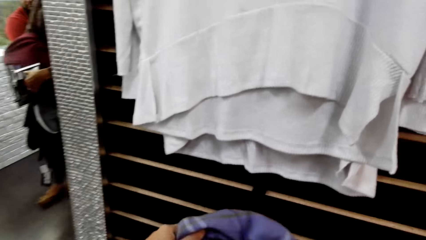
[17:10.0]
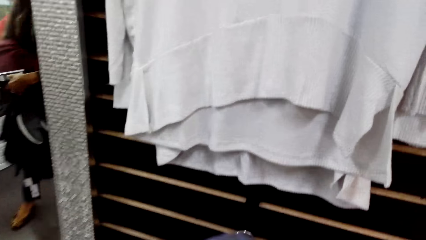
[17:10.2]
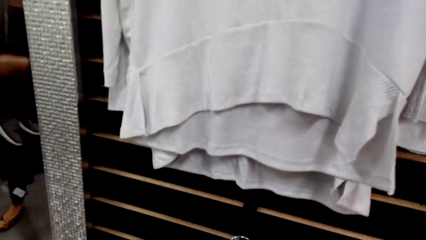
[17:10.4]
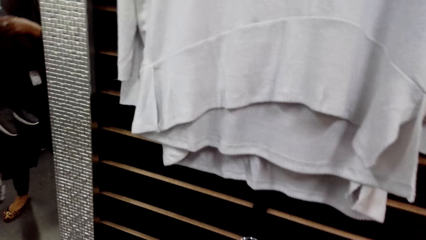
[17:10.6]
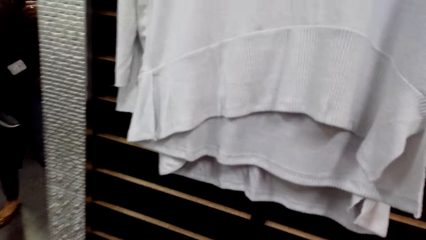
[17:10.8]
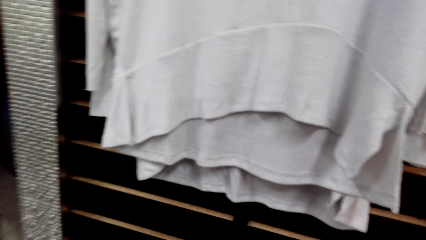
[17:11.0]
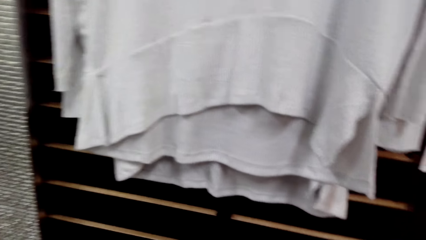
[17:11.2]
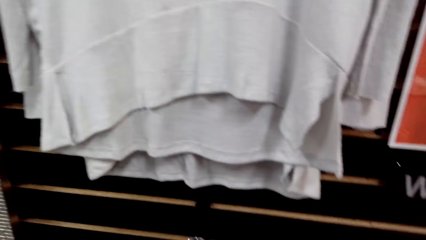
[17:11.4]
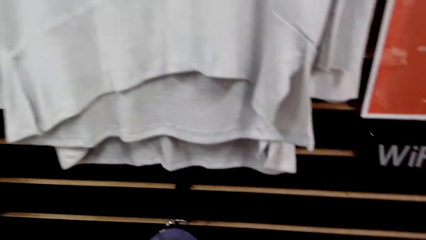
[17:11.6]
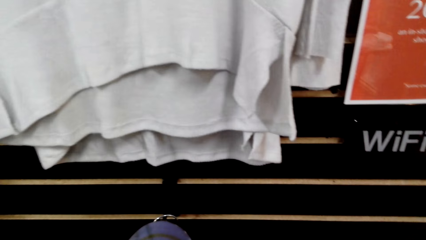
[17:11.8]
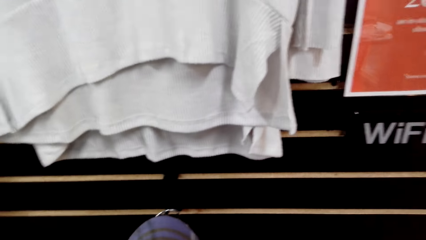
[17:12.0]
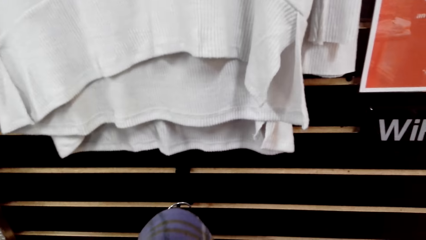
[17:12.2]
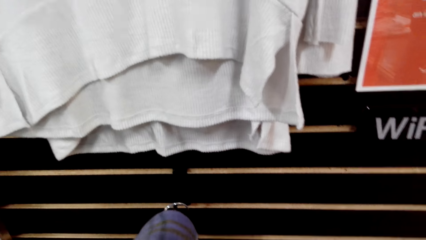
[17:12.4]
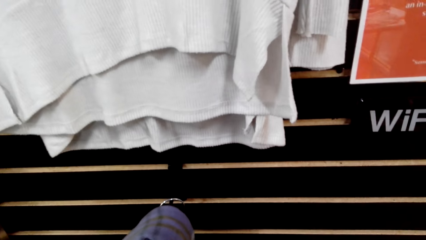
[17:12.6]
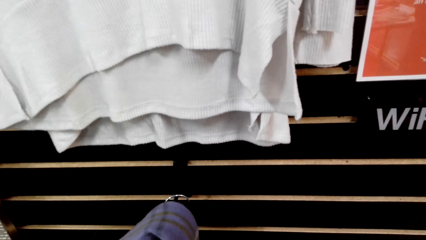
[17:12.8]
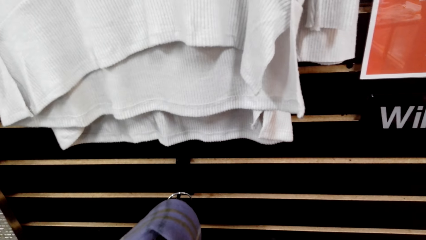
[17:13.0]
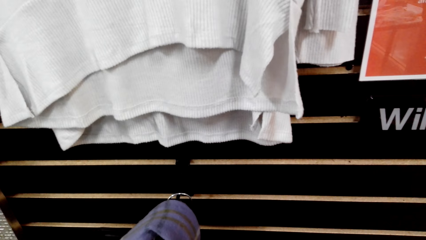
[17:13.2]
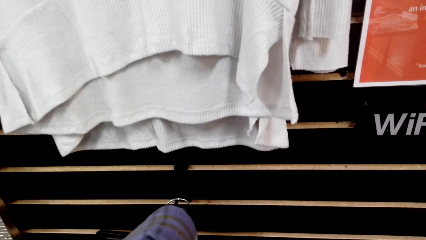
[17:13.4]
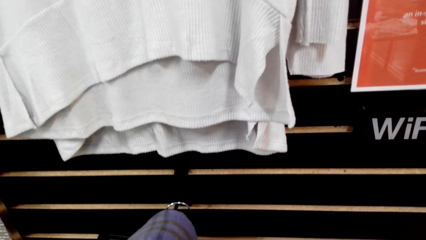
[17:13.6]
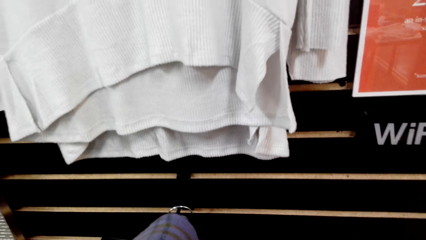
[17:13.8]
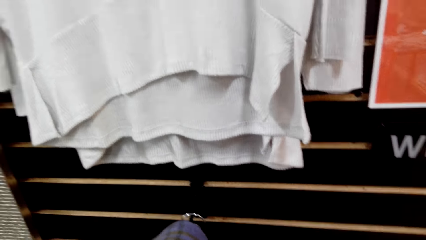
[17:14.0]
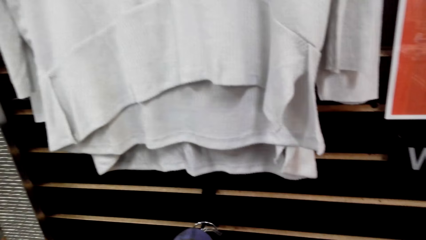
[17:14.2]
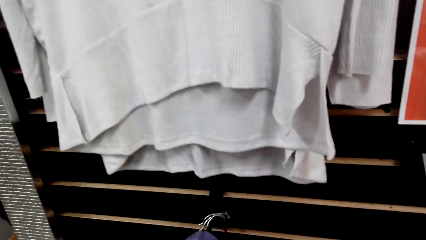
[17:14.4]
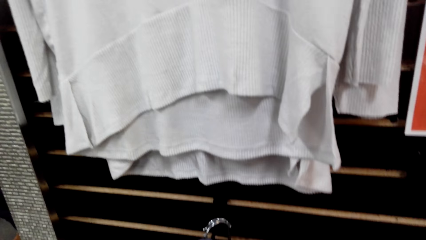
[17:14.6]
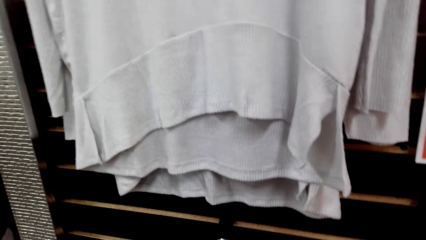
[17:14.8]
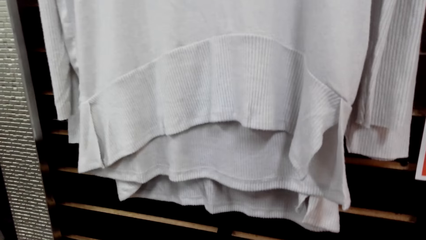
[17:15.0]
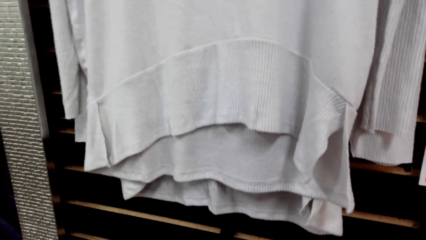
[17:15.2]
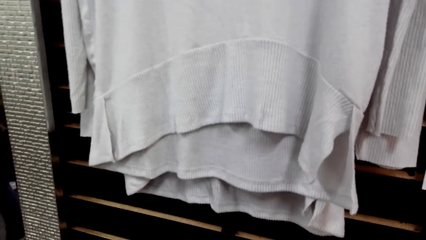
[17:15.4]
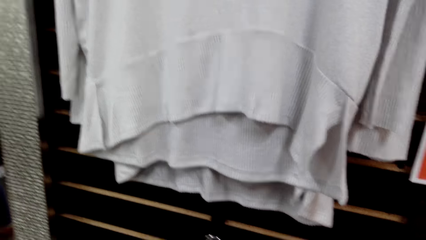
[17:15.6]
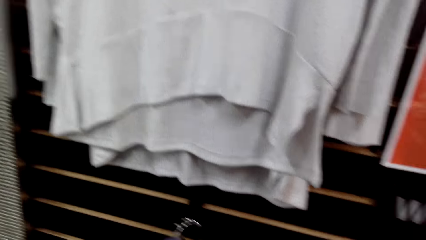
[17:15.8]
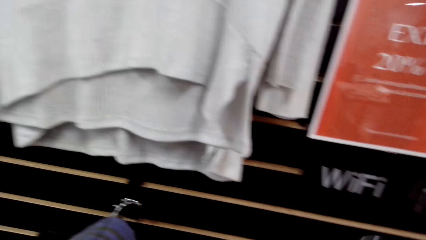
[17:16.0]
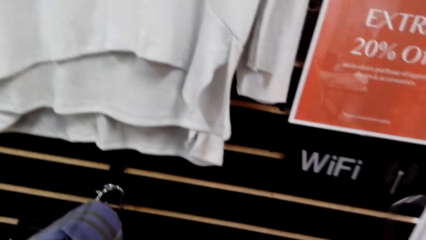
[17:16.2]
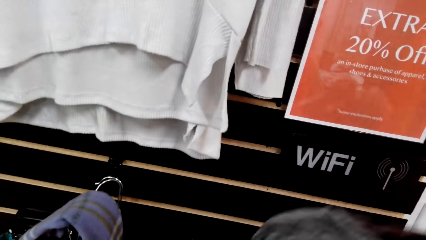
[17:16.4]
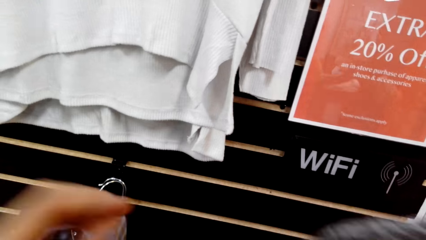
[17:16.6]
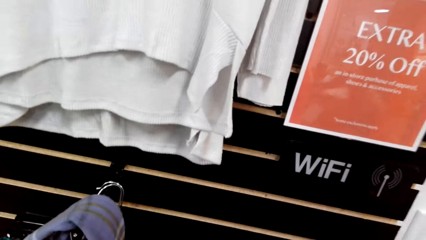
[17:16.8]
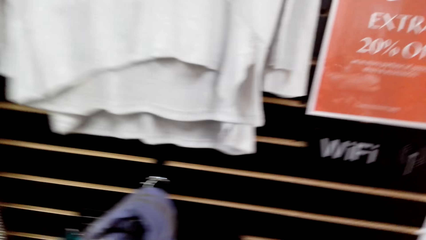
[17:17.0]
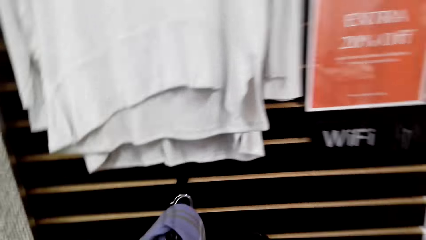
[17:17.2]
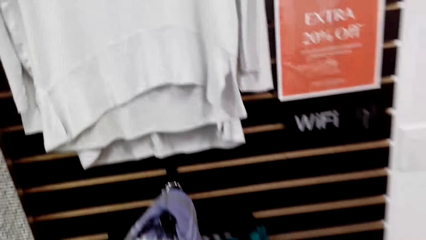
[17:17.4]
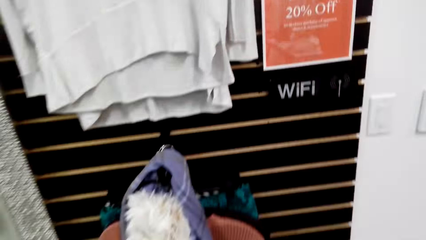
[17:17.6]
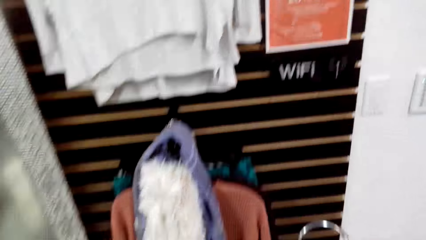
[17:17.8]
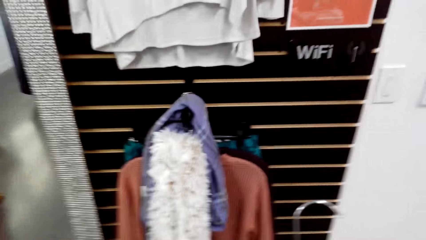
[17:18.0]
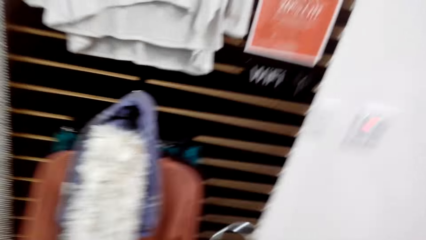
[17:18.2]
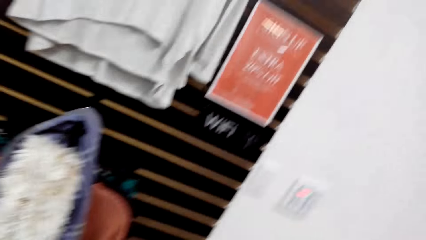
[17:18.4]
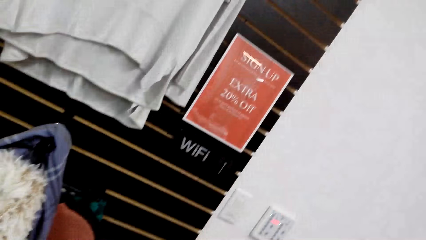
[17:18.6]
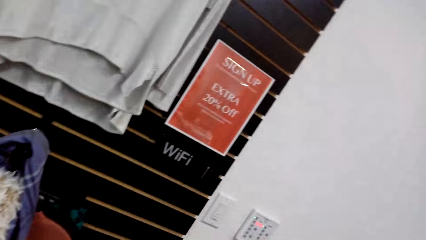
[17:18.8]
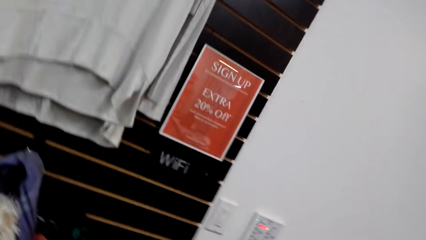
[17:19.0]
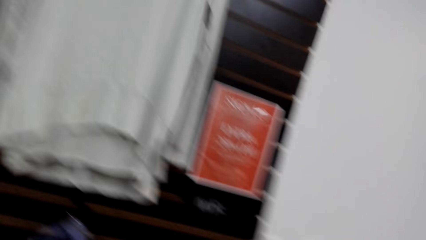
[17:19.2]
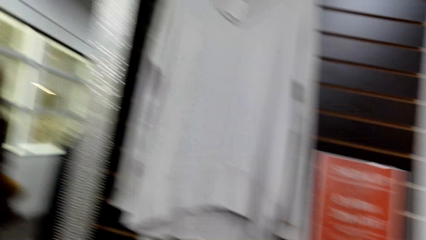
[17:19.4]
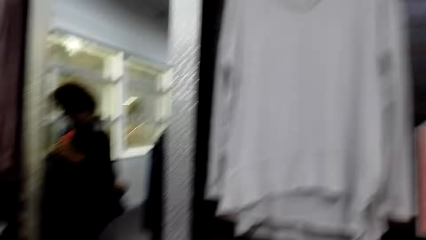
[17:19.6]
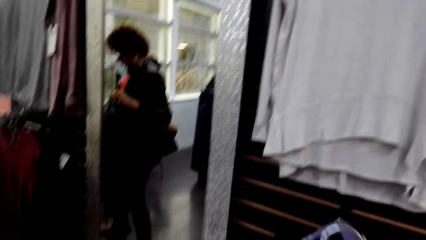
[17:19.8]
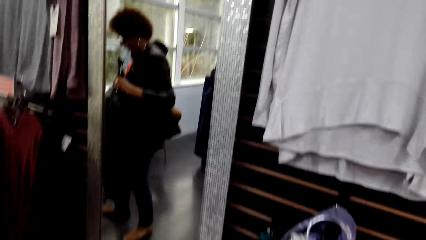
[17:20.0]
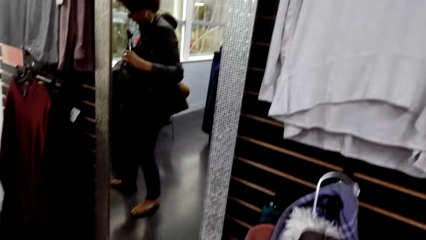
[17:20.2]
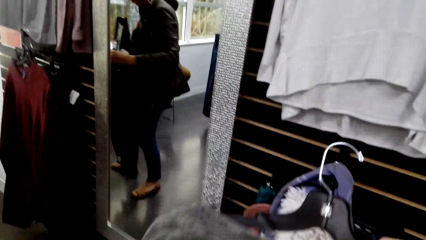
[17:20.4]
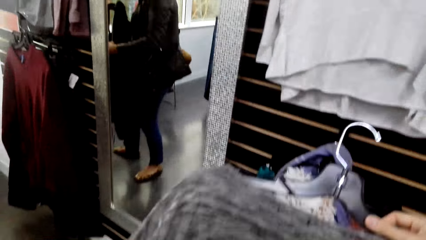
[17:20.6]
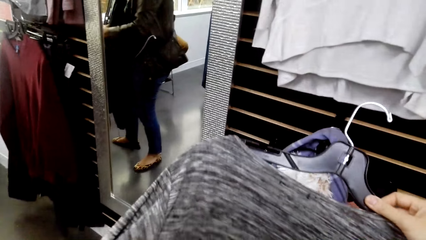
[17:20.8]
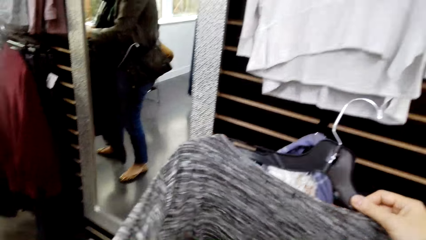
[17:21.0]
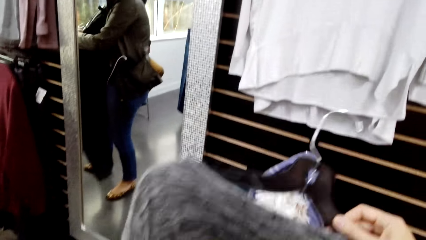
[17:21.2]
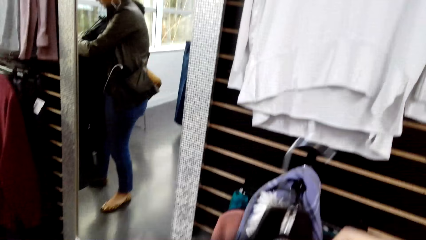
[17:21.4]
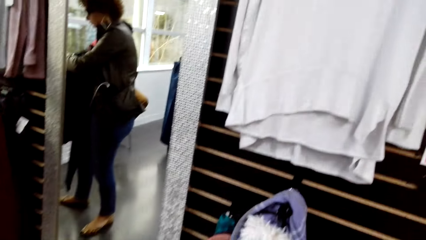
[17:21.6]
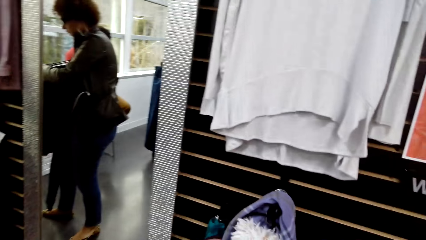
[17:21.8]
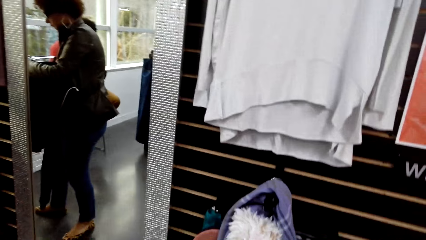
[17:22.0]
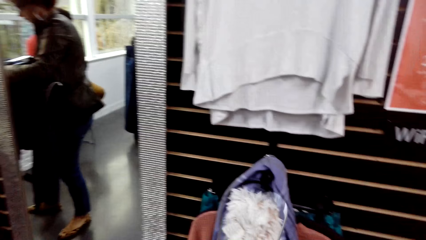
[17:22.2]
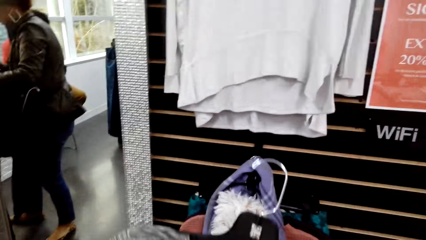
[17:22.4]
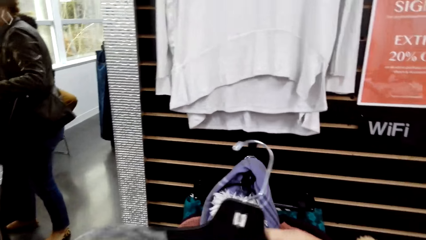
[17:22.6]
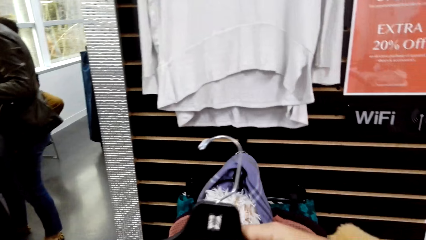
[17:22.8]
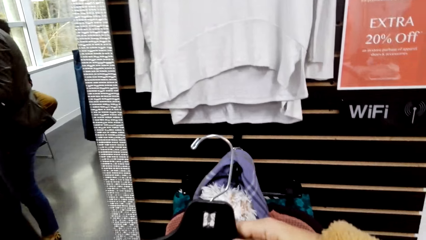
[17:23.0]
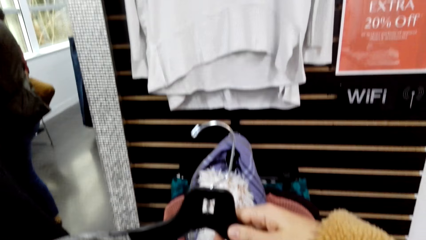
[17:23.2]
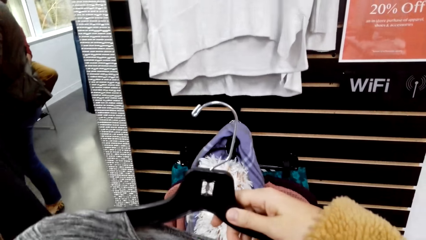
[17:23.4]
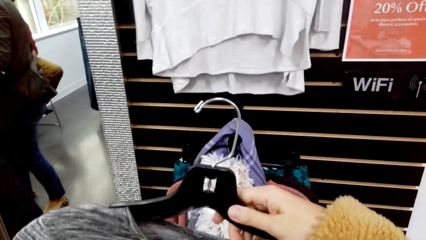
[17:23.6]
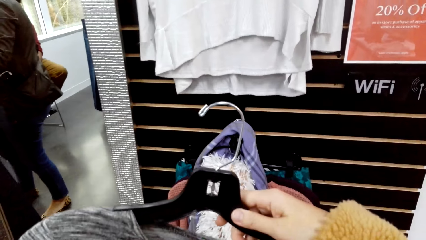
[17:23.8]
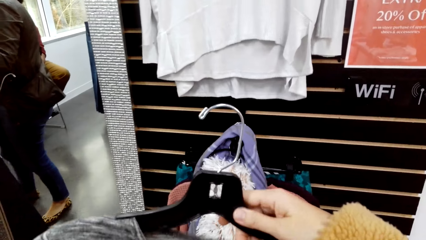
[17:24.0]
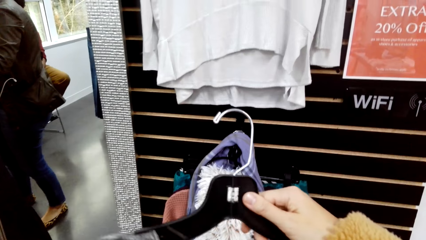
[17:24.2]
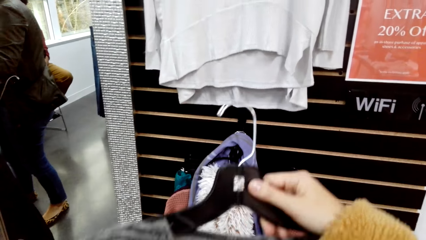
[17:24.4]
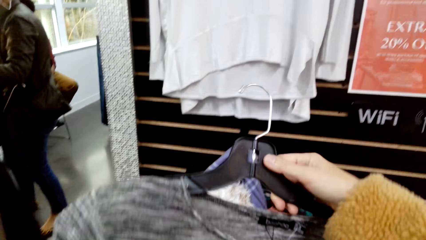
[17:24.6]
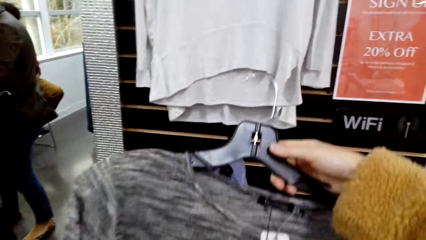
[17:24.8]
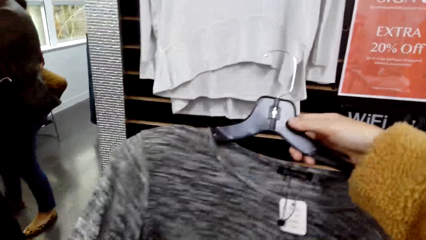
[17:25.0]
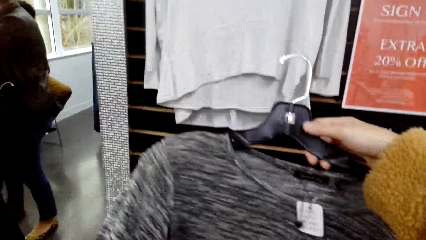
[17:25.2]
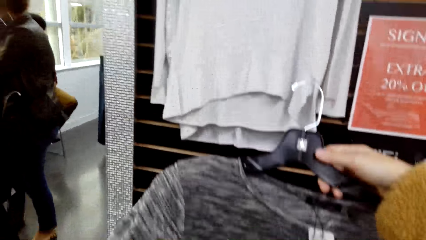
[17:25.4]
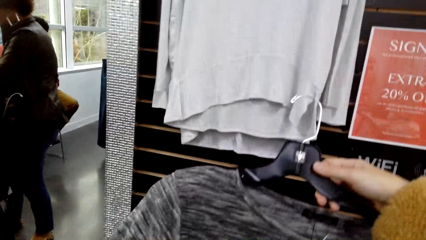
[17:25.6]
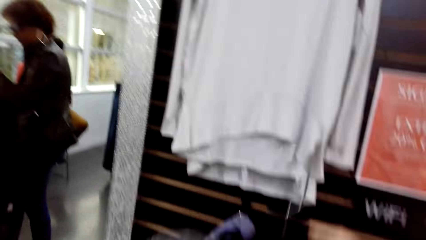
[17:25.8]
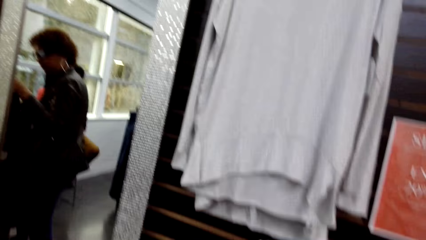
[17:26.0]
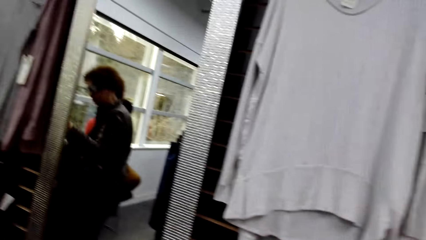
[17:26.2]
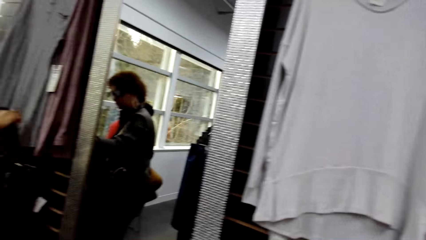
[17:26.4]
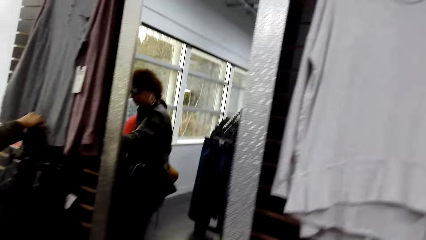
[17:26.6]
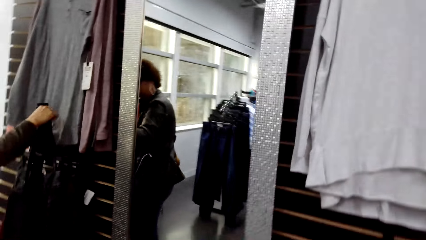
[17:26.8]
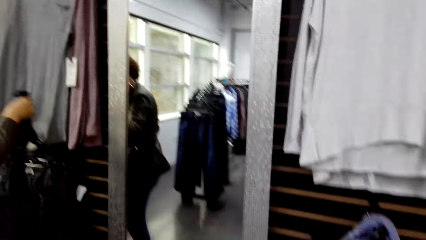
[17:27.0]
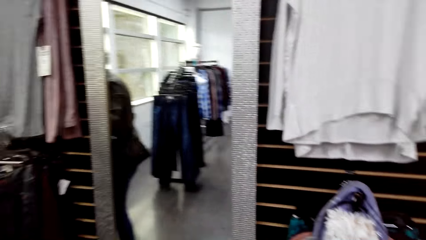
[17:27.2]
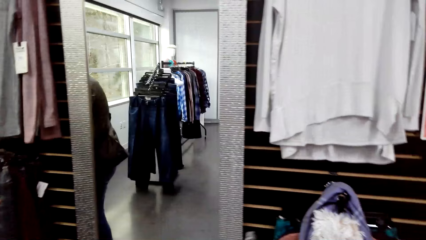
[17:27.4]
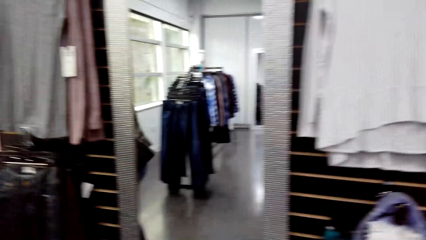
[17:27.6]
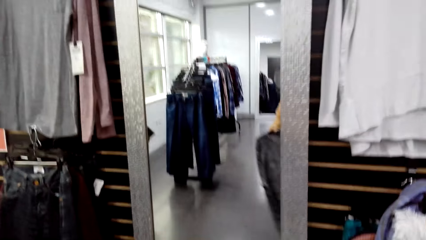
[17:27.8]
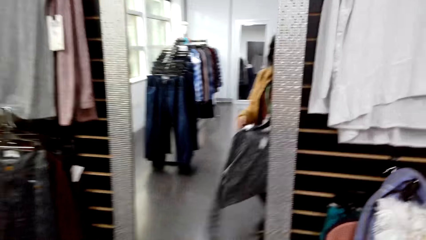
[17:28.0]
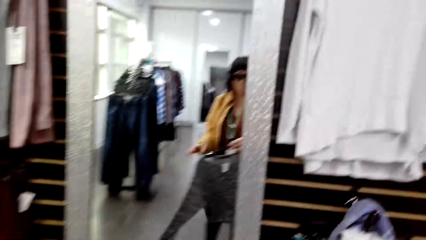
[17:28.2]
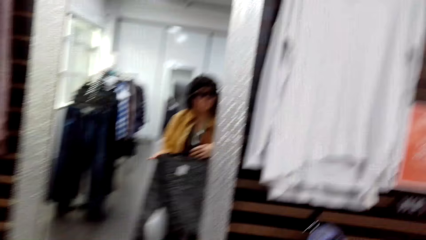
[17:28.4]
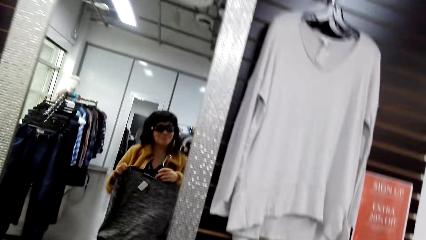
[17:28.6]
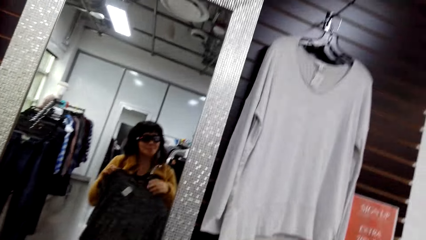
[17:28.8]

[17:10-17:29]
The camera wearer hangs the scarf on the wall. She moves her hand. A woman holds the clothes on the other side. The camera wearer holds the cloth. She picks a top. She looks at the cloth. She moves towards the mirror.
